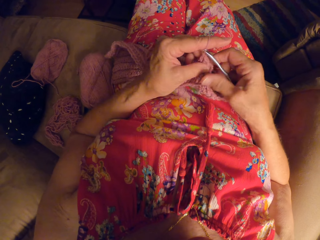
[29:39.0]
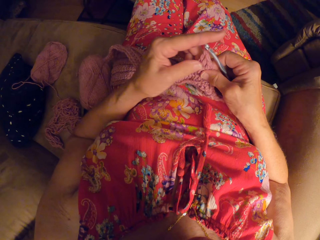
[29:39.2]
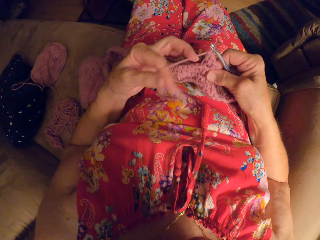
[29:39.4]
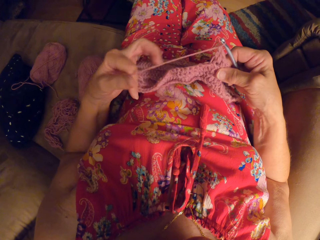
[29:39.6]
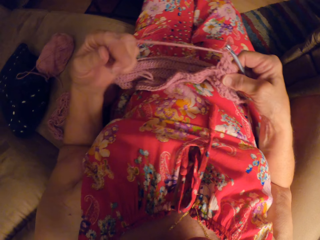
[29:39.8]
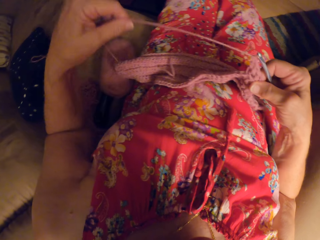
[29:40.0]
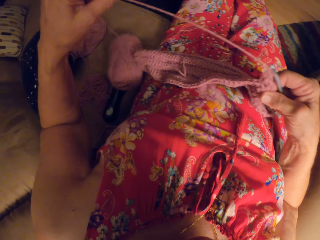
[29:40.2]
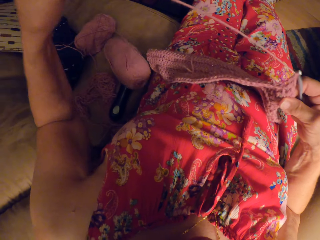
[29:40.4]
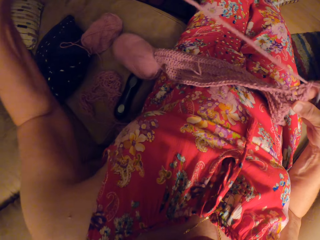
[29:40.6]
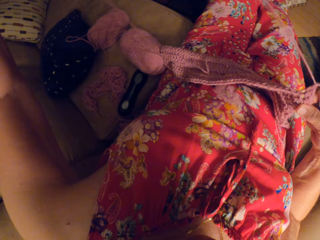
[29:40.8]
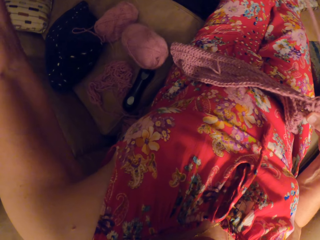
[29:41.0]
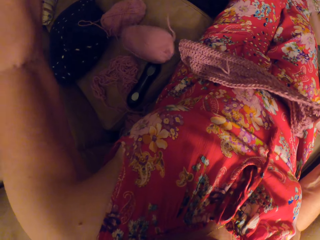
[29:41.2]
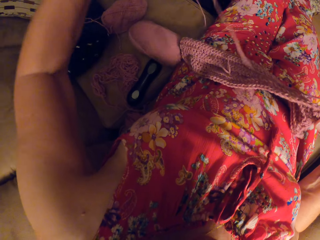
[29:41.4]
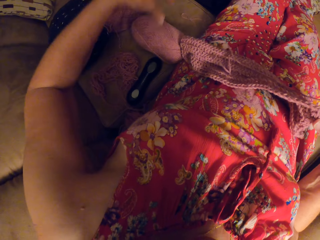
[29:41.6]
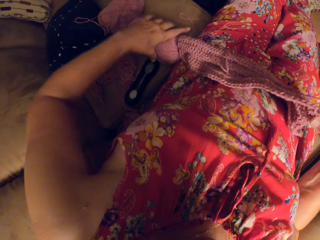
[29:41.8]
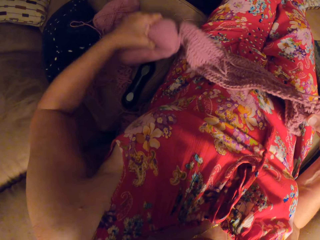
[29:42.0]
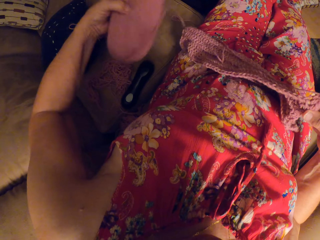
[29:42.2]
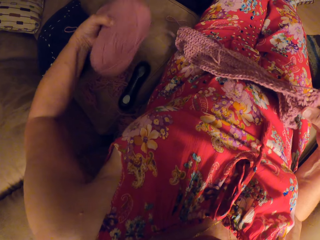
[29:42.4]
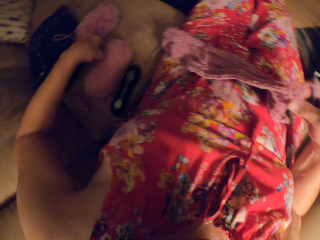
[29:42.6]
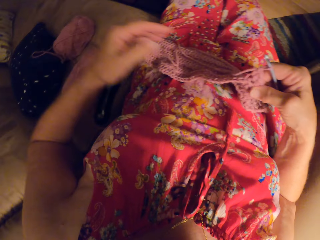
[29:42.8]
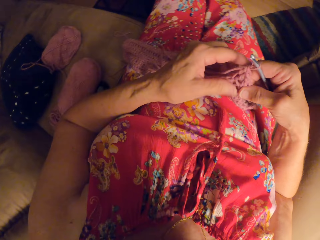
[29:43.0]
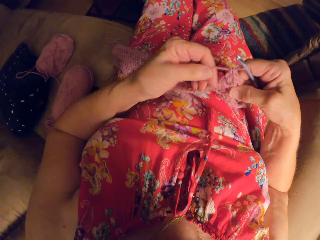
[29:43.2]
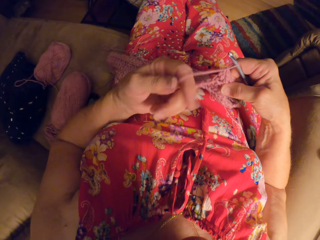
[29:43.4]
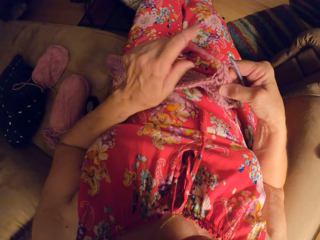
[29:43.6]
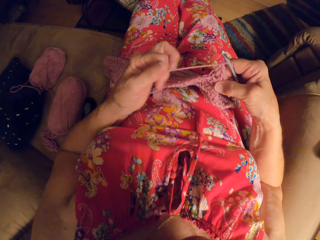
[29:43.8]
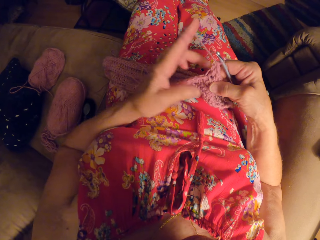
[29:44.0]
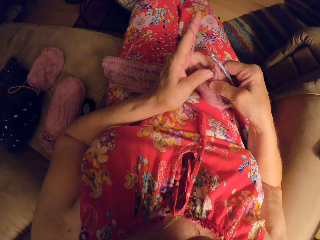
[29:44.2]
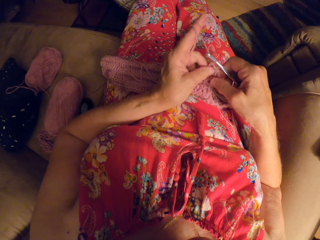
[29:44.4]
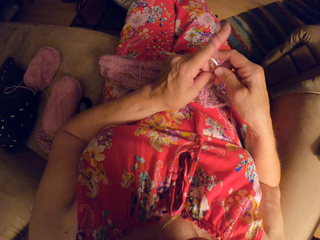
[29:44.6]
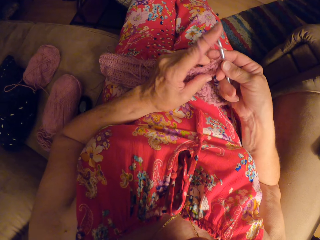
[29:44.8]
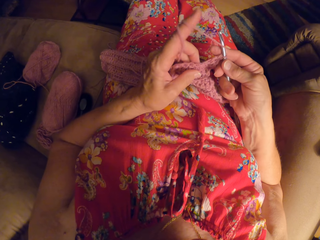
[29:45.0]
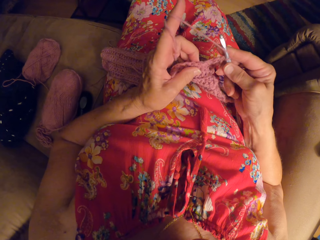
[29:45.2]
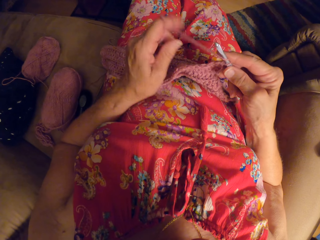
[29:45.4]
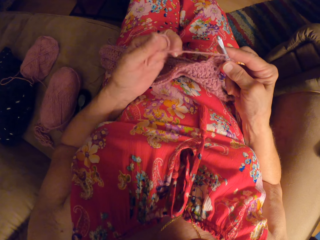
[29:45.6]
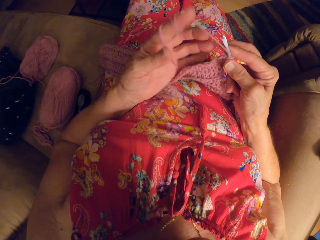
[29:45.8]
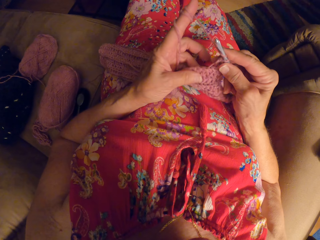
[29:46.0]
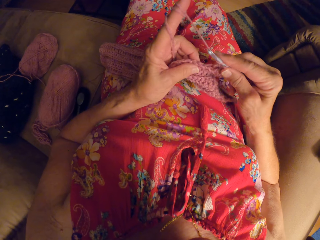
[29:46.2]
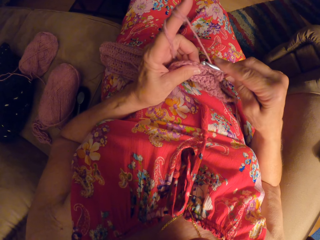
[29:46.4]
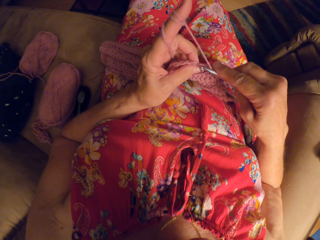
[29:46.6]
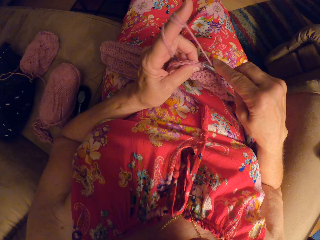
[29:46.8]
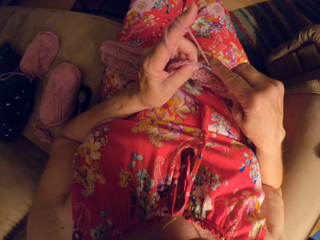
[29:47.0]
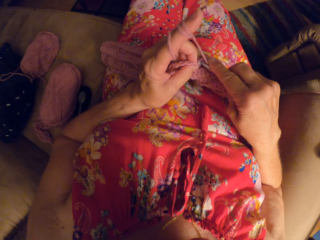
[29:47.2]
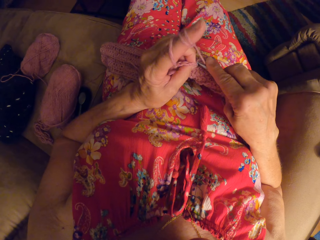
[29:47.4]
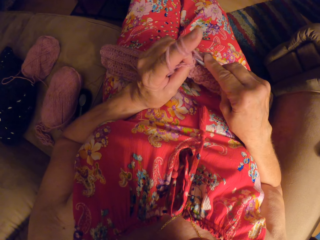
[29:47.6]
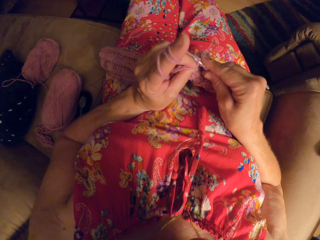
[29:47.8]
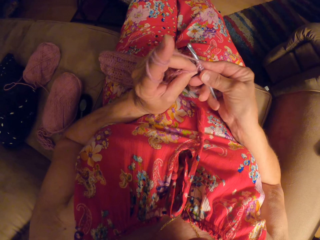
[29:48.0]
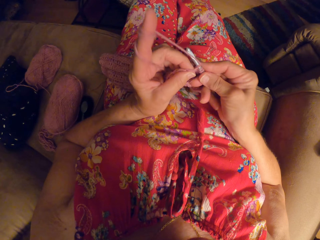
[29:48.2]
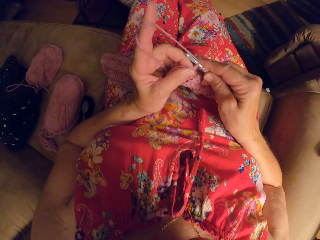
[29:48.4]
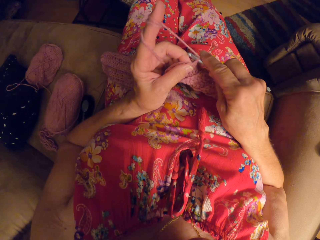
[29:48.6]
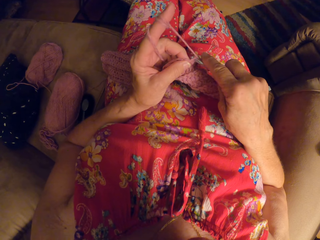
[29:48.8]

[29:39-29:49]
The camera wearer pulls at yarn with her left hand. She picks up a ball of yarn from the couch. She drops the ball of yarn on the couch. She crochets with the yarn.

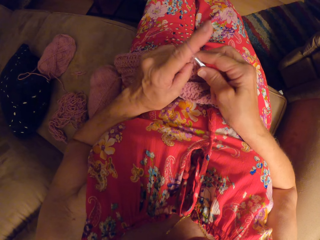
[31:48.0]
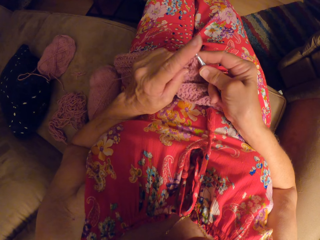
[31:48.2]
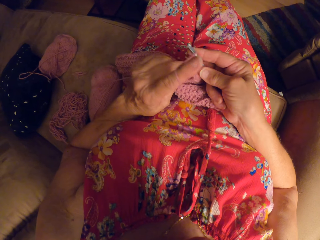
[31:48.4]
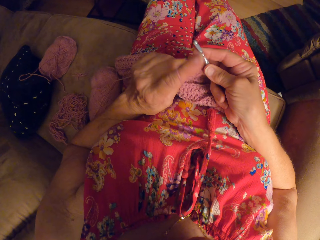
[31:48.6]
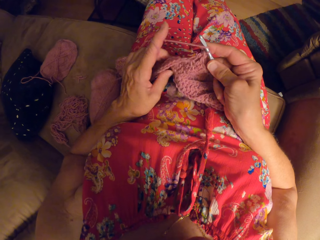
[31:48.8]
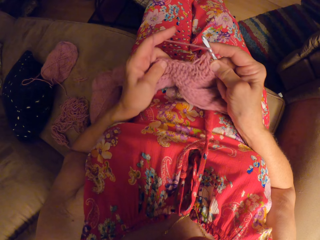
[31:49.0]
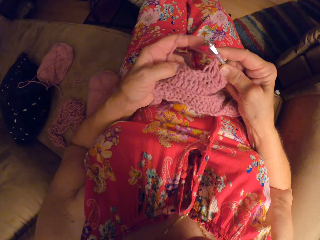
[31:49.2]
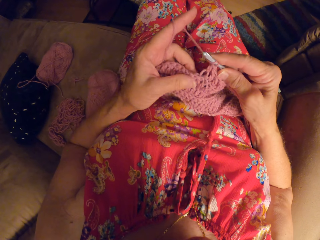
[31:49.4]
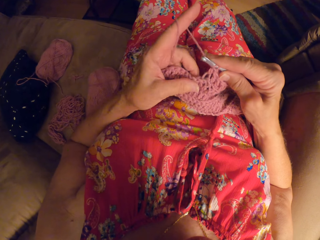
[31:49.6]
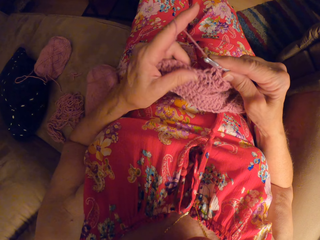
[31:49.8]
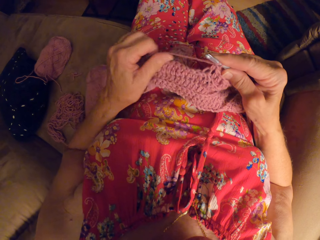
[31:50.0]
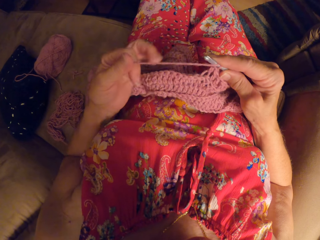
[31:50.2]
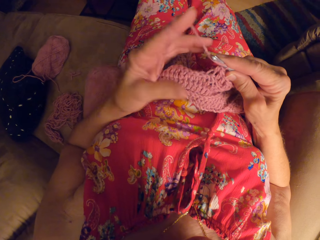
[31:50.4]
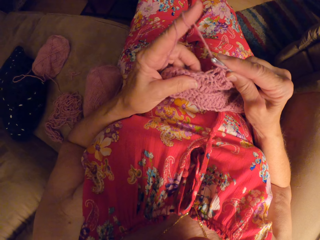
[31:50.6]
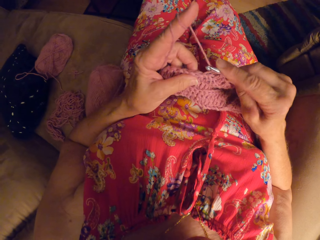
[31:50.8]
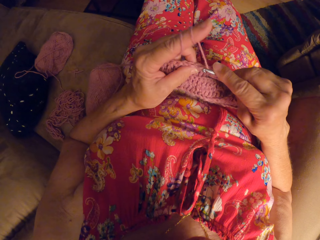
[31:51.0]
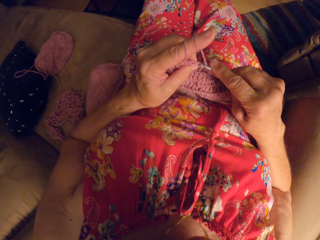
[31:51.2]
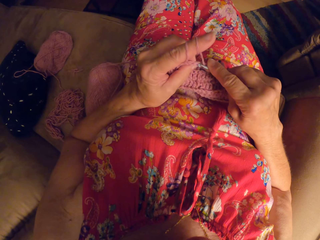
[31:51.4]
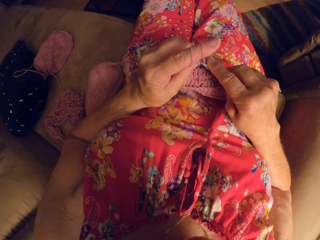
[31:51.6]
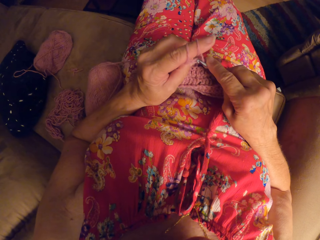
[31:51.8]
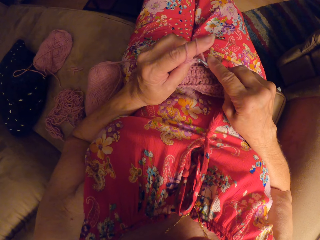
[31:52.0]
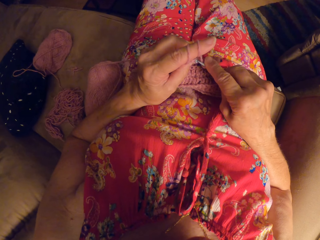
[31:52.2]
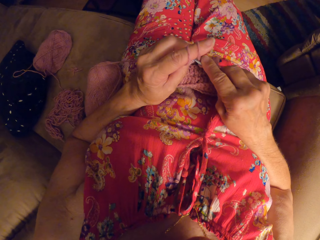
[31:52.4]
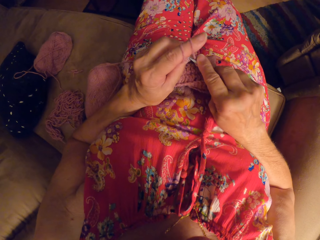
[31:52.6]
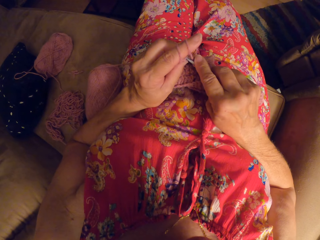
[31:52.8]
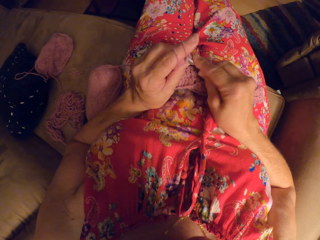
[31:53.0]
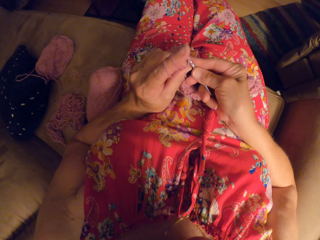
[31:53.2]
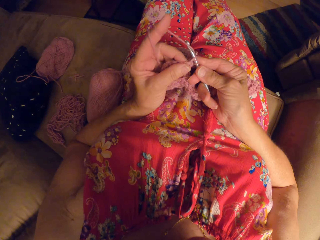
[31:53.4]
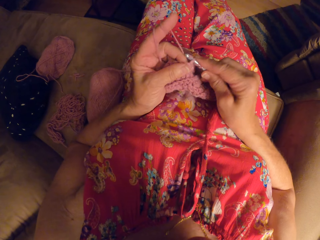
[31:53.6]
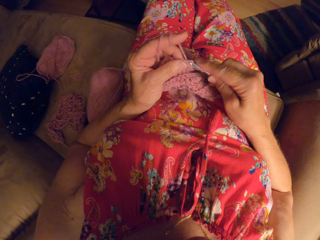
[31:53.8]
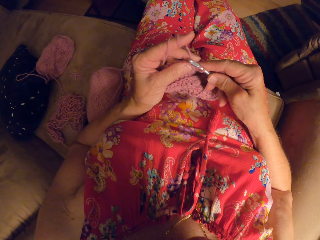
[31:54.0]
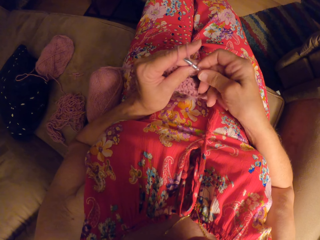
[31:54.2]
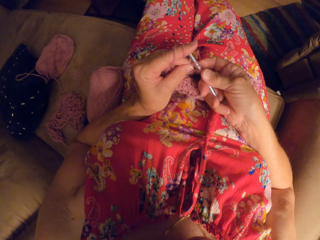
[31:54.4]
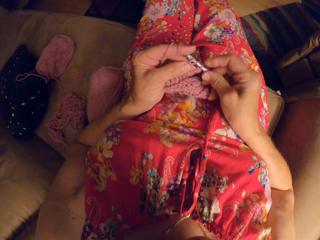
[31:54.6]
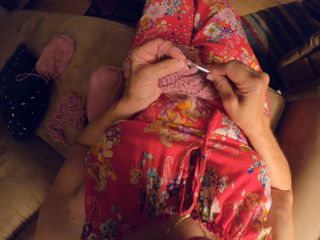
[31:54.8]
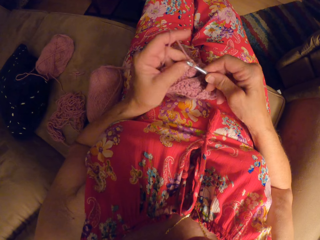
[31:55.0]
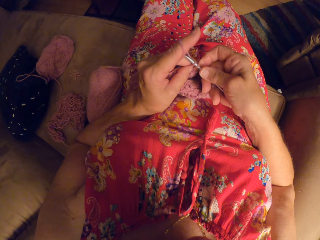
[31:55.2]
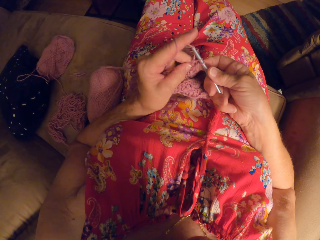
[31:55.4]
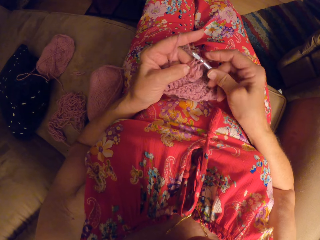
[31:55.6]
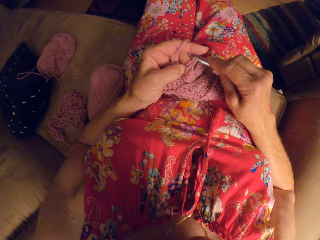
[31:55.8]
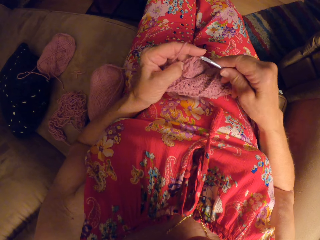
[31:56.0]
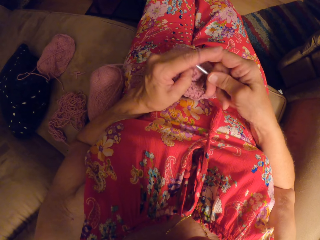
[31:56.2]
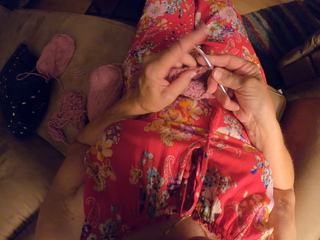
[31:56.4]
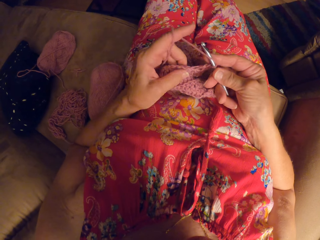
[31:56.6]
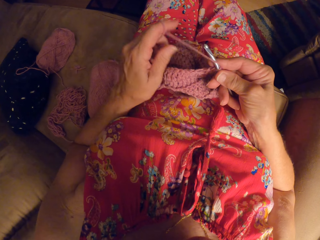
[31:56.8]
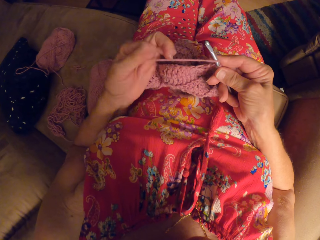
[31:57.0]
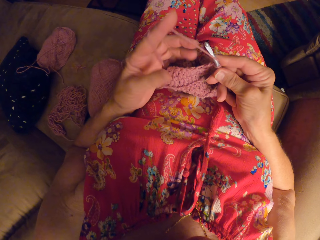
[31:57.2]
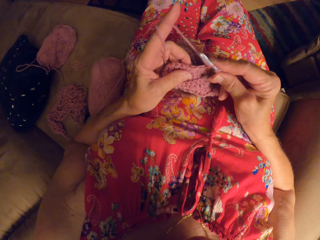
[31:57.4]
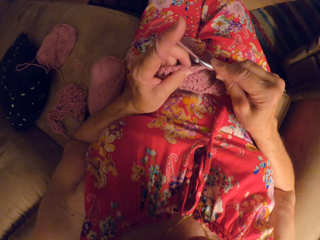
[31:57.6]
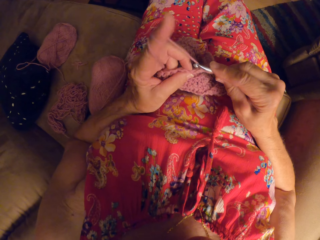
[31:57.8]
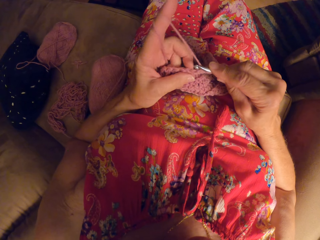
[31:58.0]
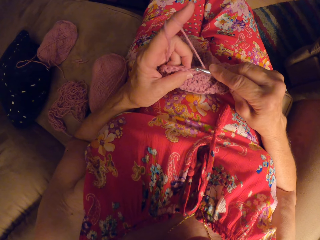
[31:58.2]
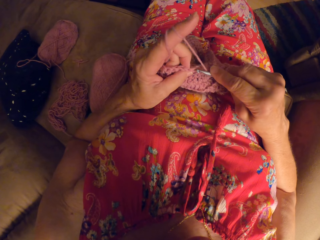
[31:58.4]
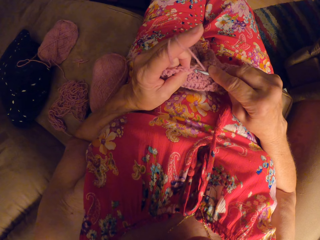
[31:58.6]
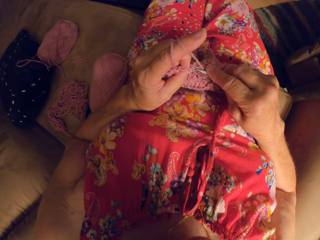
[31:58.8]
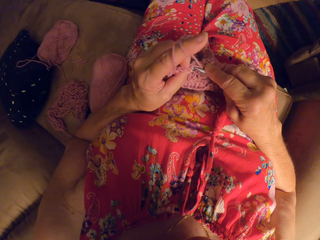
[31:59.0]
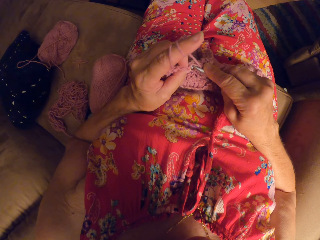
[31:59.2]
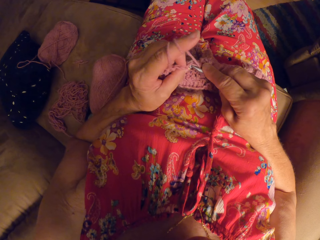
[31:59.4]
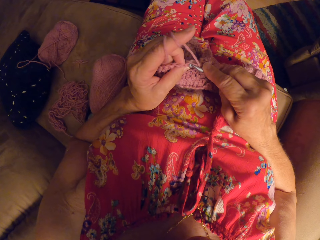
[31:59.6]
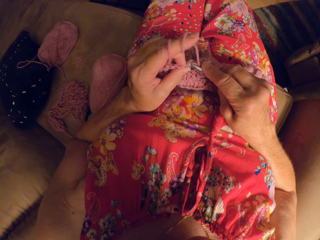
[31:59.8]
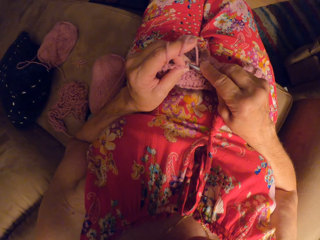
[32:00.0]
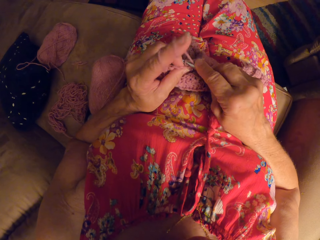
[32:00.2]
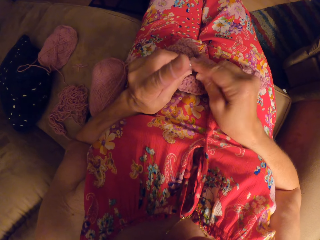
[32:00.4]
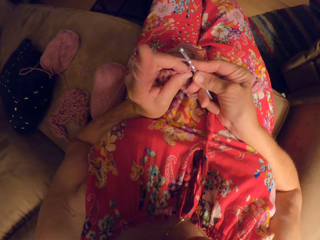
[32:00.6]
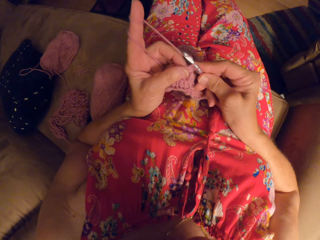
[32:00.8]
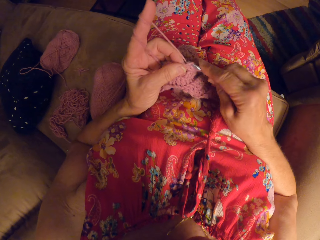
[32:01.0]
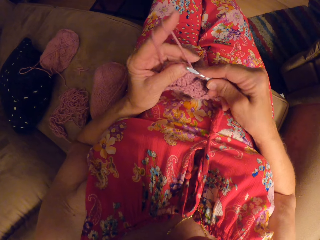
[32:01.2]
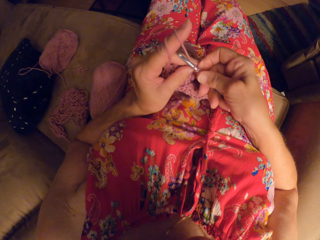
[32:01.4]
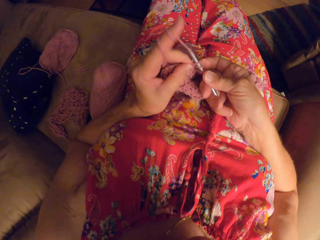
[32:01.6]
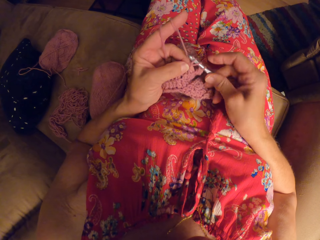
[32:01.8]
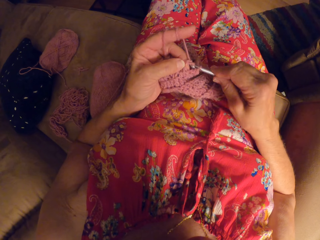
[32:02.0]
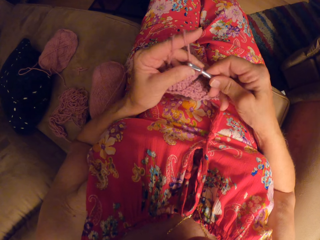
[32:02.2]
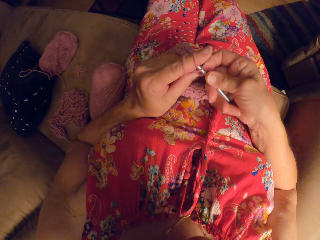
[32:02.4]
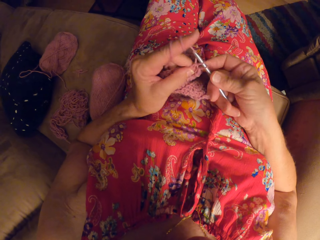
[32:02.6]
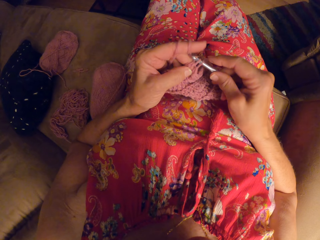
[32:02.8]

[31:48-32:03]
The camera wearer rolls the yarn on her left hand. She crochets with the yarn and the crochet hook. She rolls the yarn on her left hand. She crochets with the yarn and the crochet hook.
